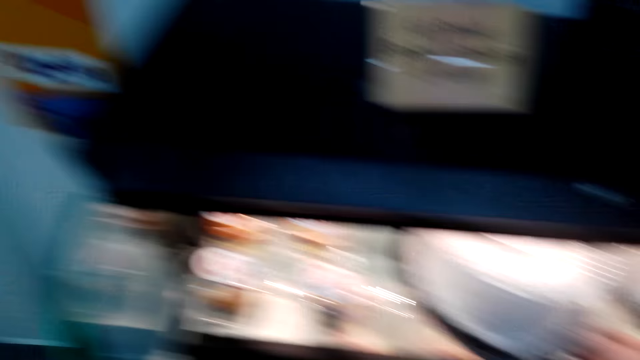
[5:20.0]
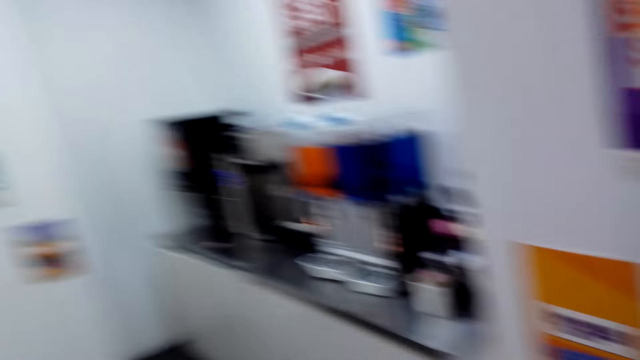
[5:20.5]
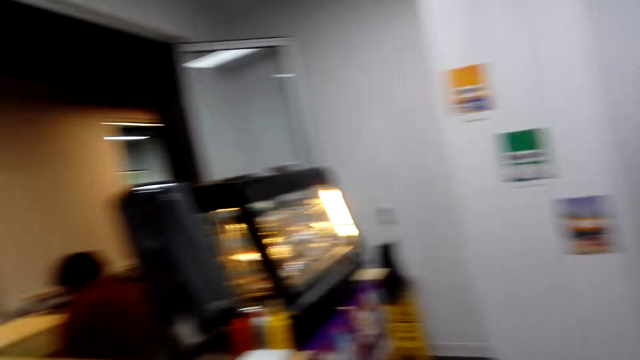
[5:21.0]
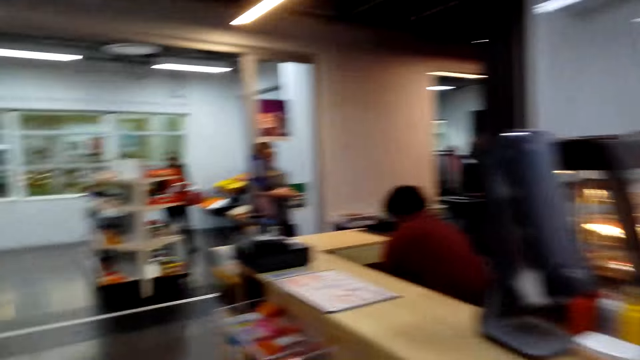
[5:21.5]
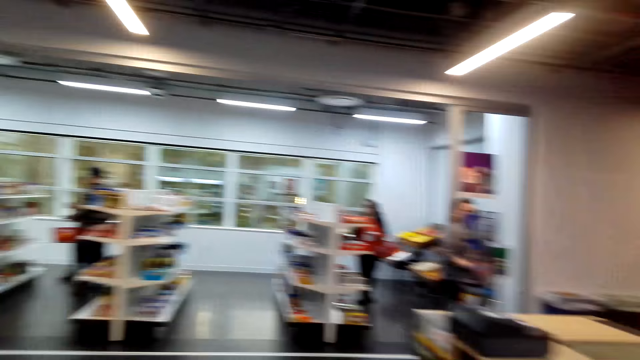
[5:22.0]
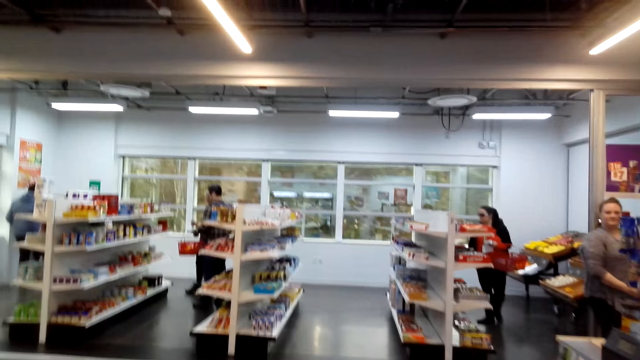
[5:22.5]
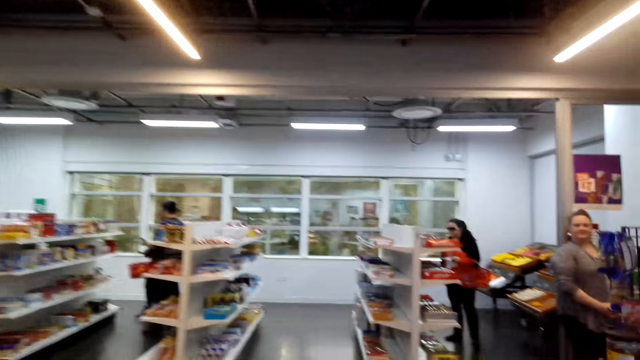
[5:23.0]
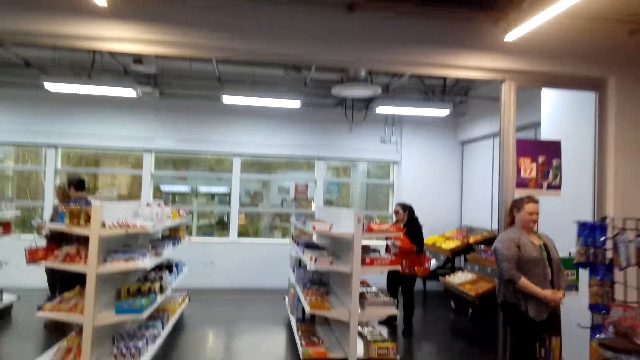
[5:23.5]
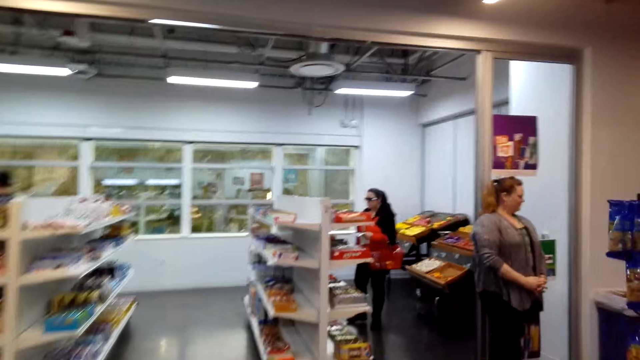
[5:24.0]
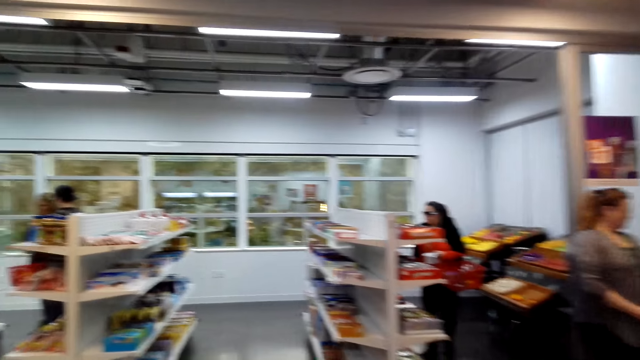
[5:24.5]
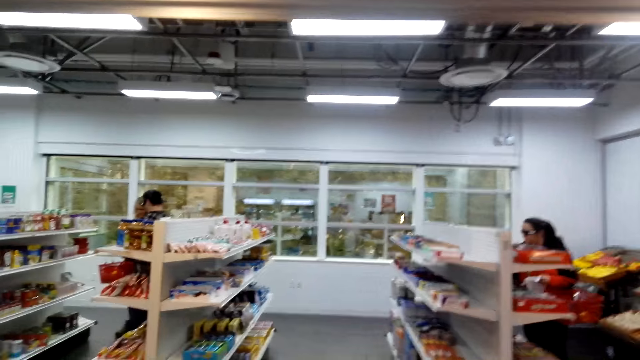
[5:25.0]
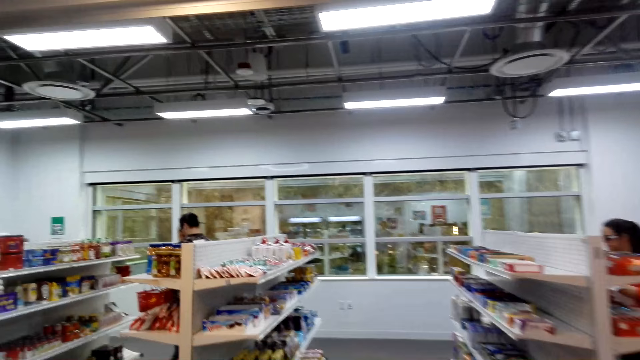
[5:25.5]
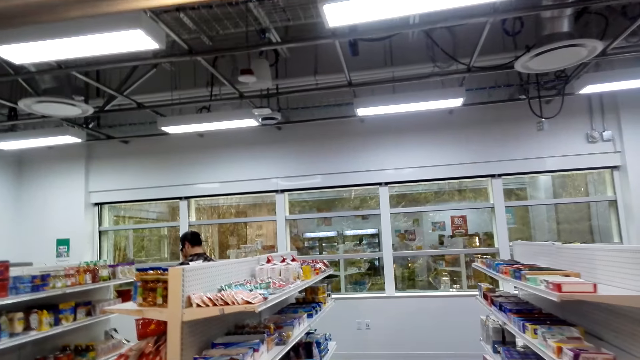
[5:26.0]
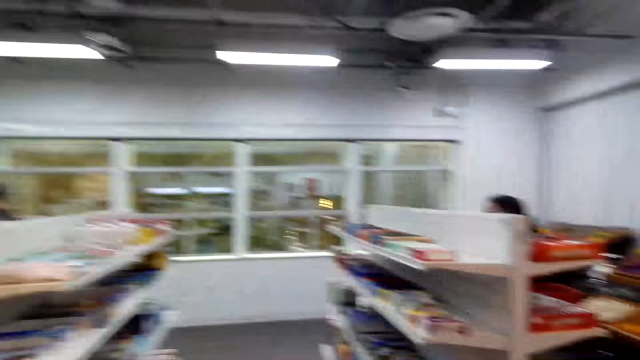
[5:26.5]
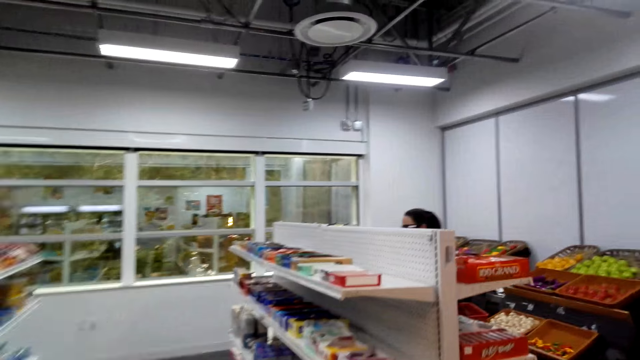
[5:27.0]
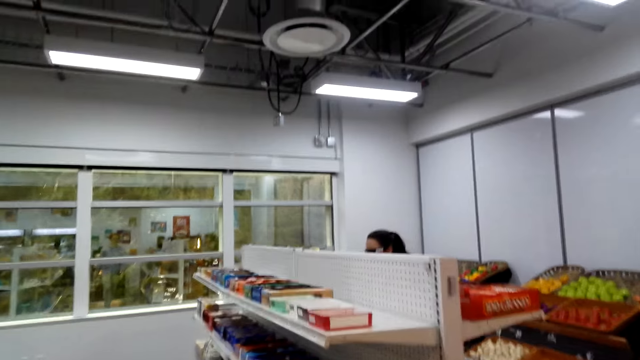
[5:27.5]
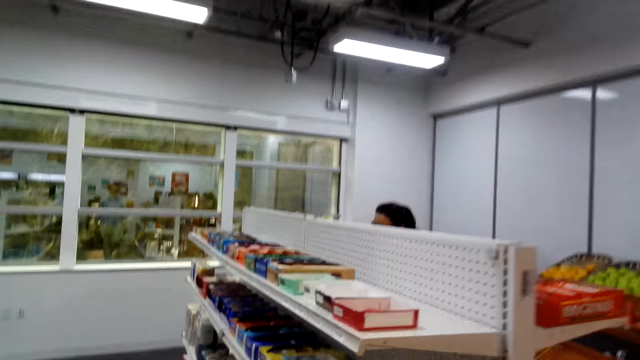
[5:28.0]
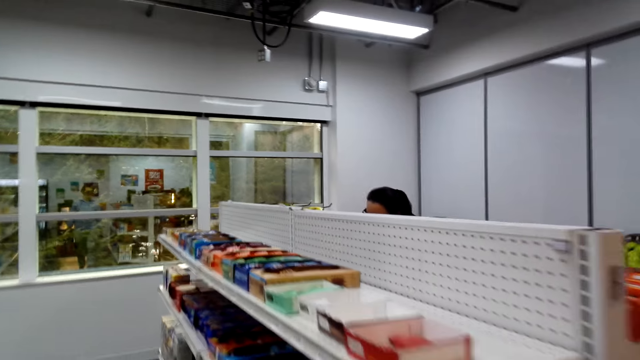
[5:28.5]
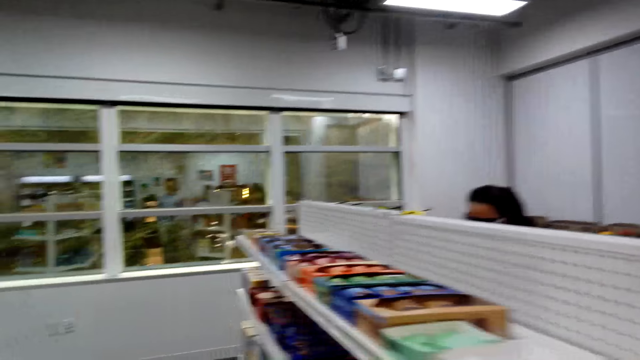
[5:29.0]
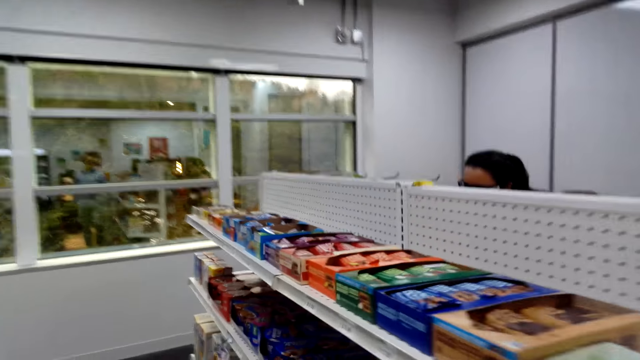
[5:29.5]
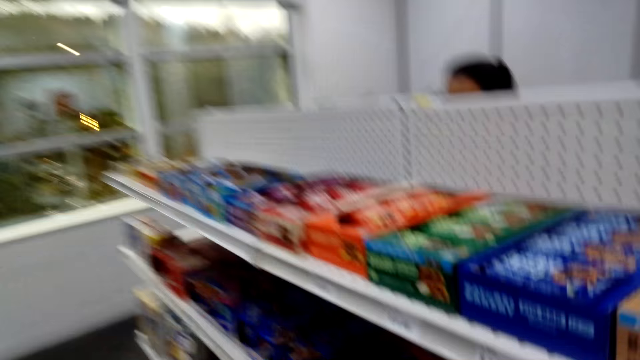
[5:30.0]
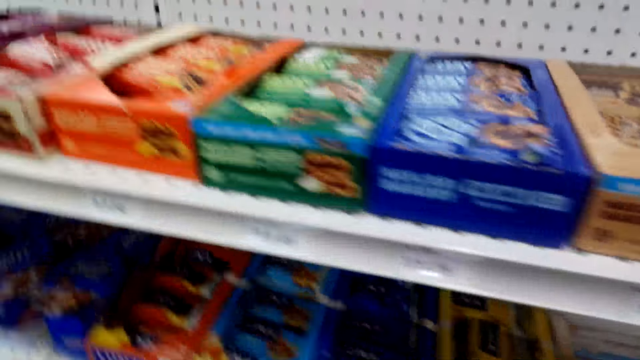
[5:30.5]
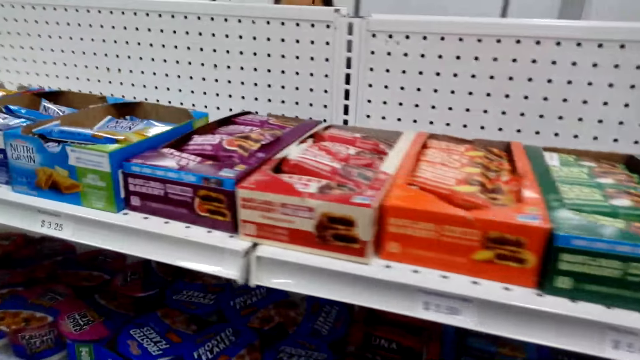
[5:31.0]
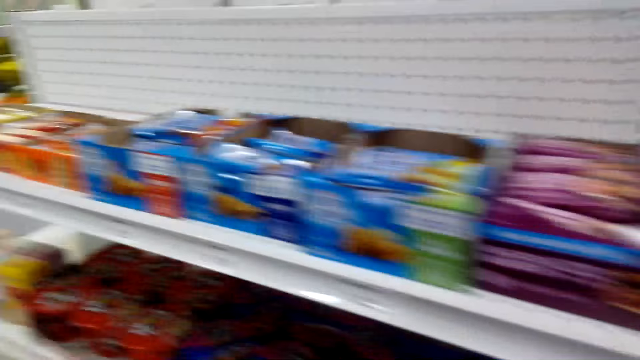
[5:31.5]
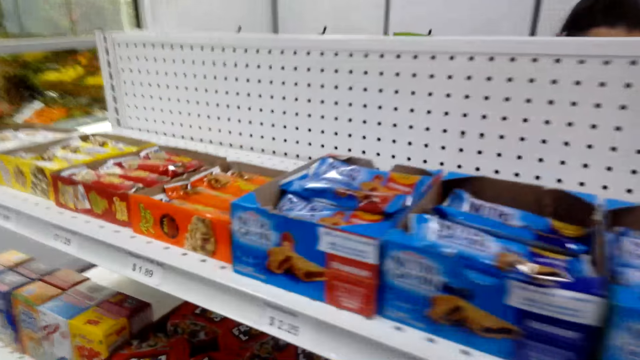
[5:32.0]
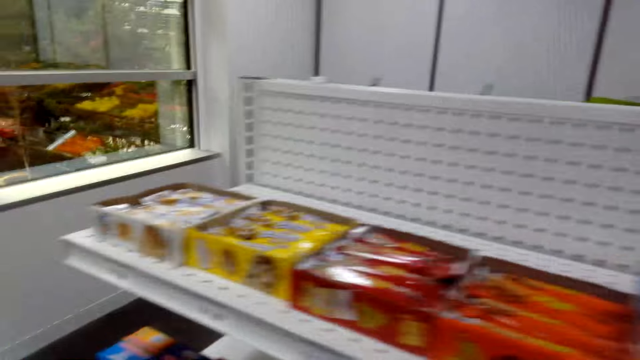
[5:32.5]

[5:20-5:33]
The camera wearer walks inside a supermarket. They walk towards the shelf. They look at the products on the shelf.

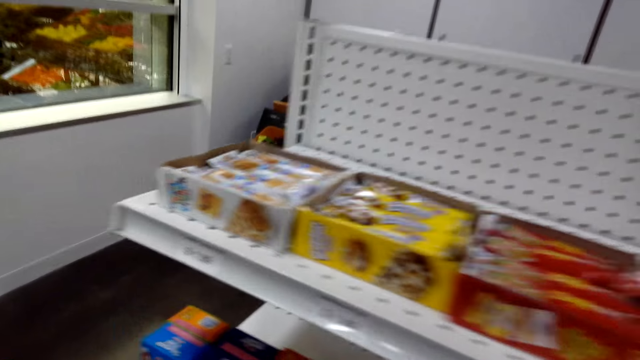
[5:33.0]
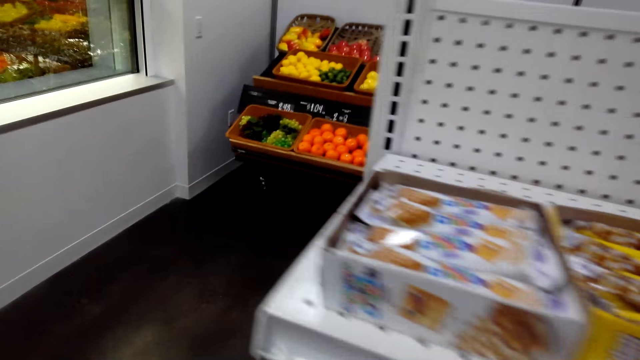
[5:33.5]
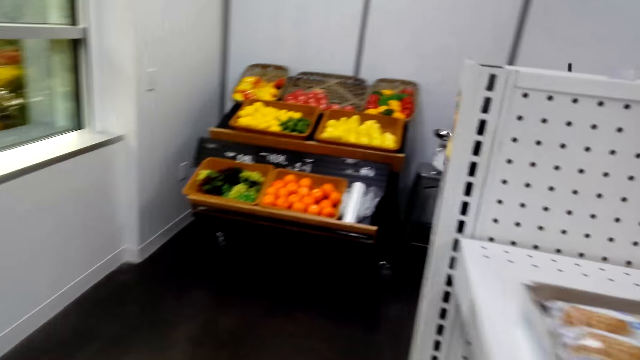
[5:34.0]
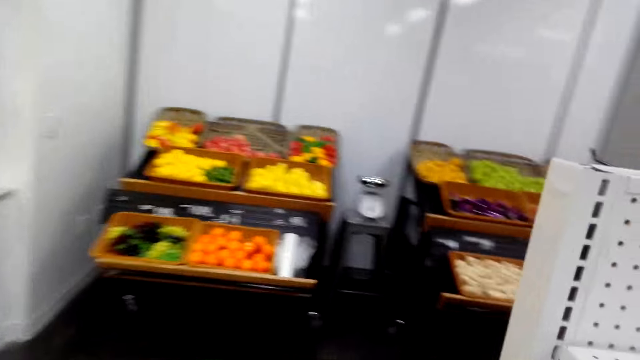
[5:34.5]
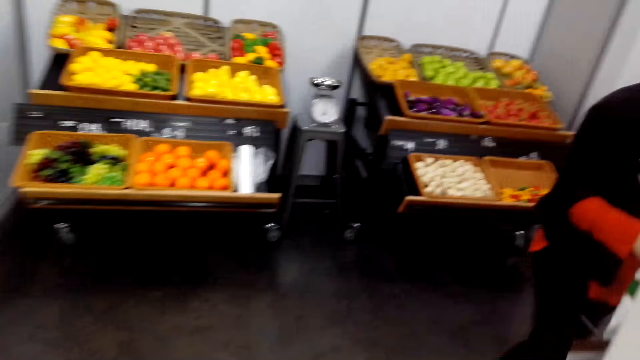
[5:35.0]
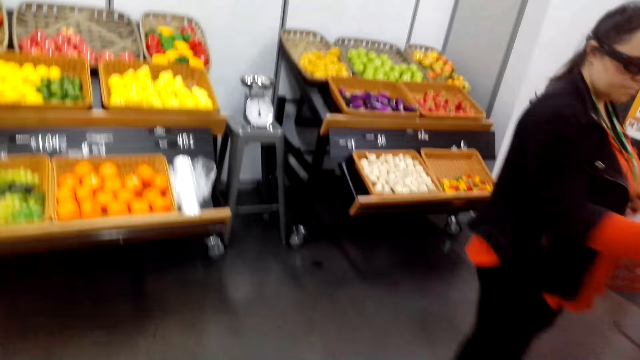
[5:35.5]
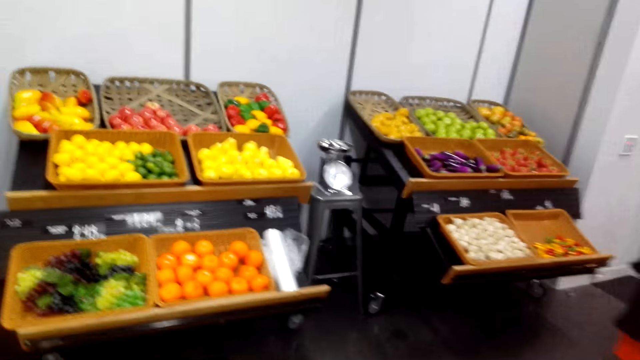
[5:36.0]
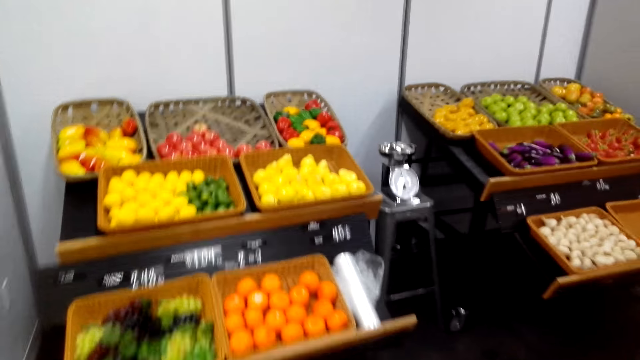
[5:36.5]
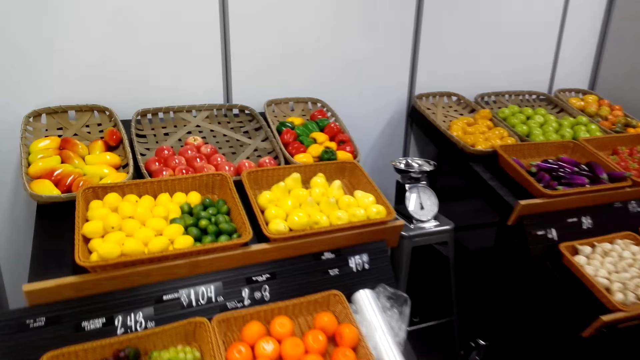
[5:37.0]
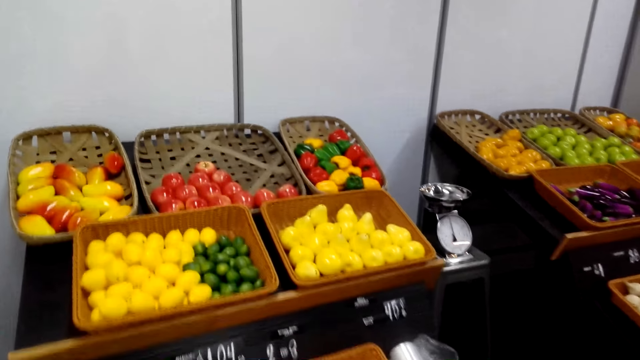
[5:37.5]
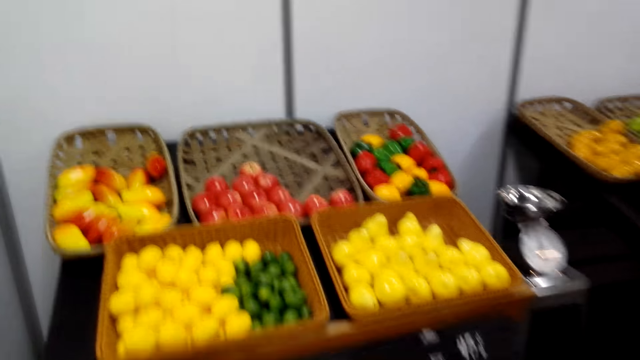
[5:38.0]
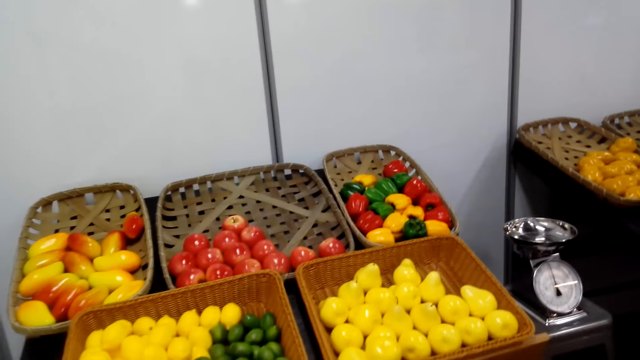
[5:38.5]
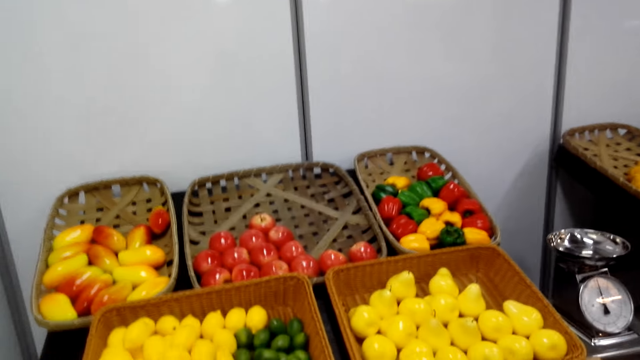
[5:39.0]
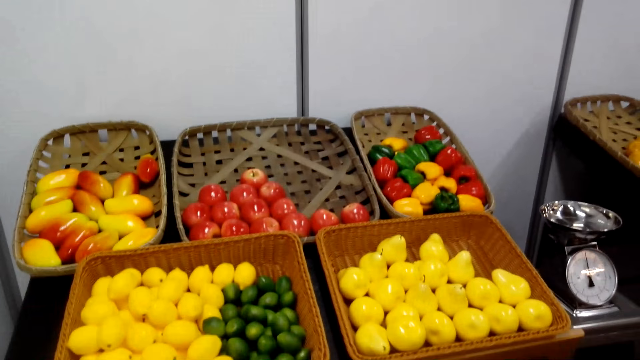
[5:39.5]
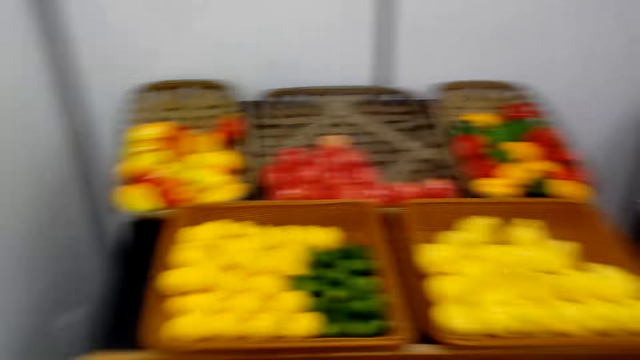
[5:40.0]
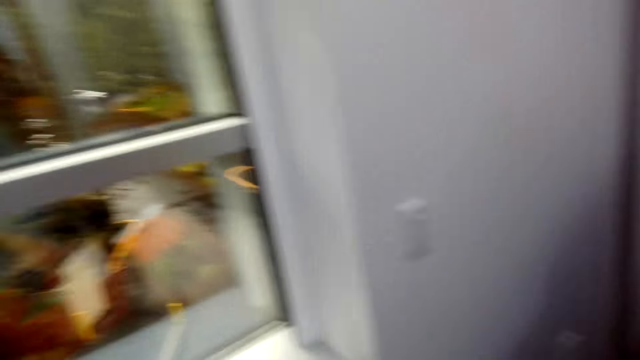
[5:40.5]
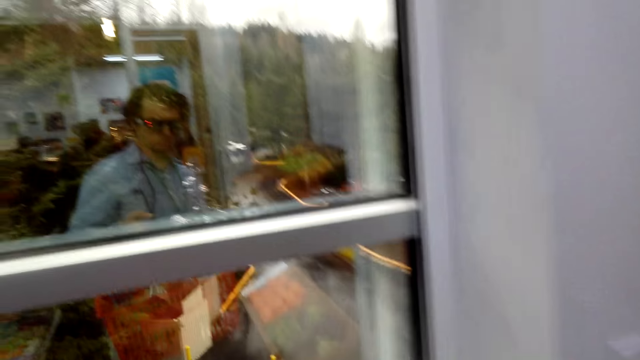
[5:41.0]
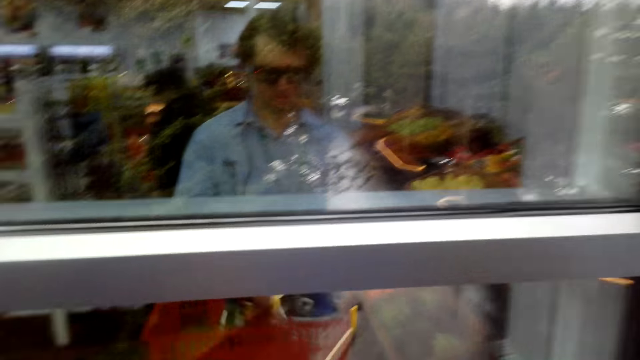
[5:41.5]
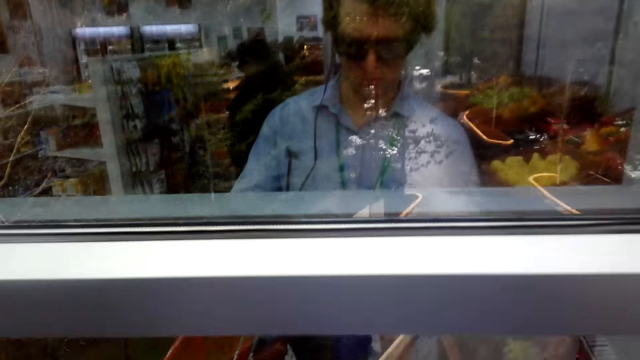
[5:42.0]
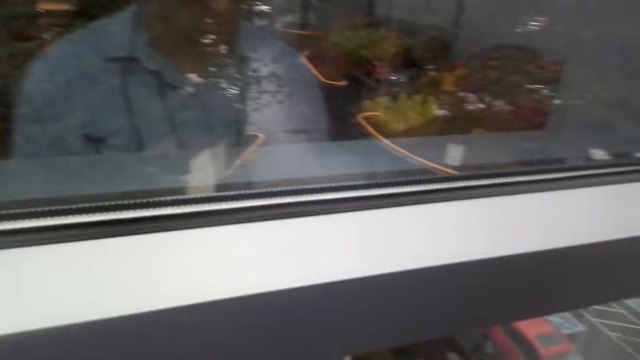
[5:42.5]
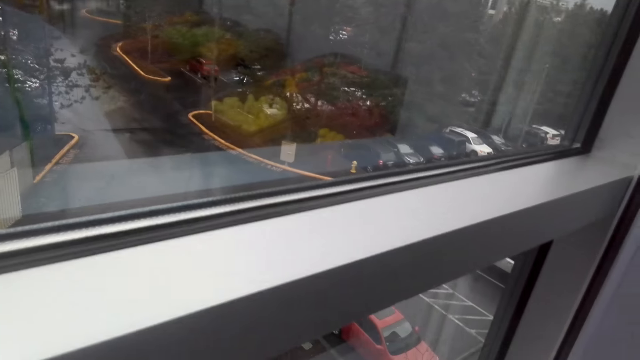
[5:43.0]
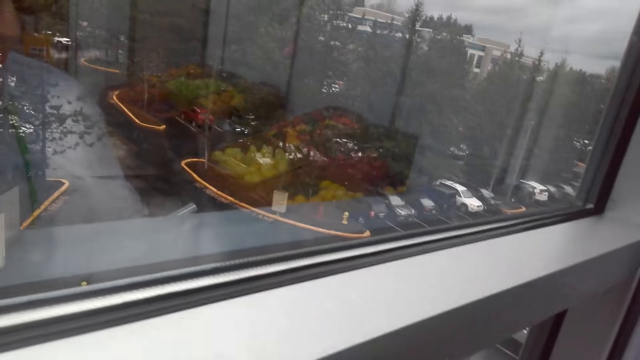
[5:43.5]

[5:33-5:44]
The camera wearer walks towards the fruits. They look at the window.
